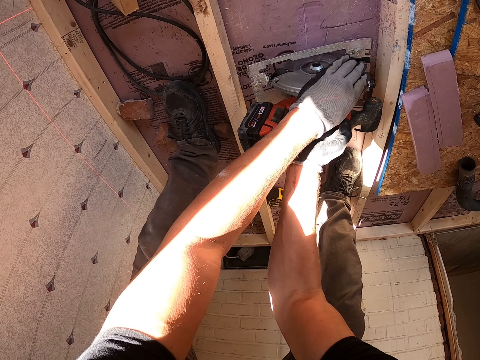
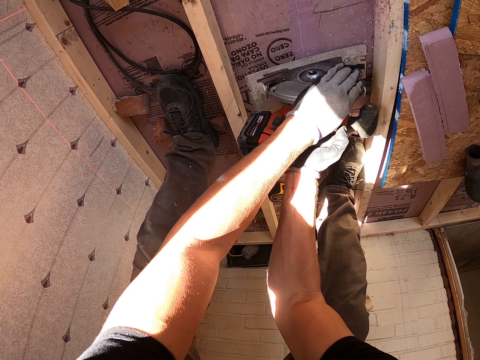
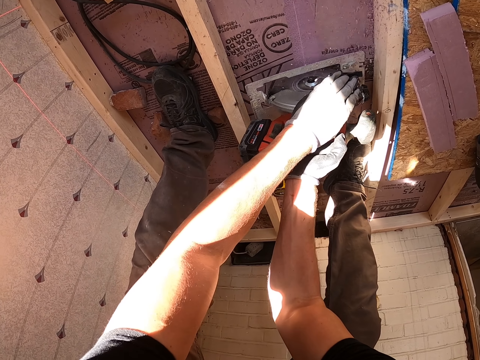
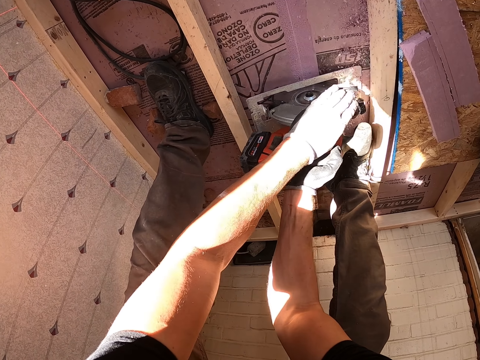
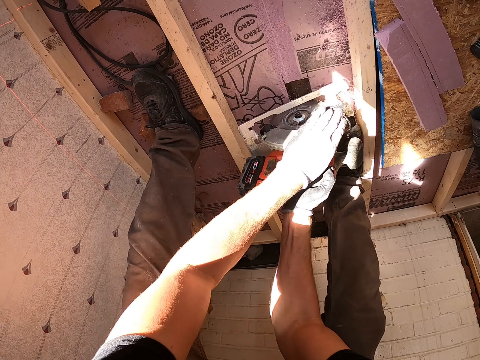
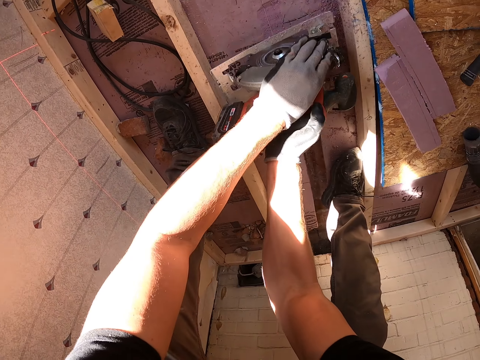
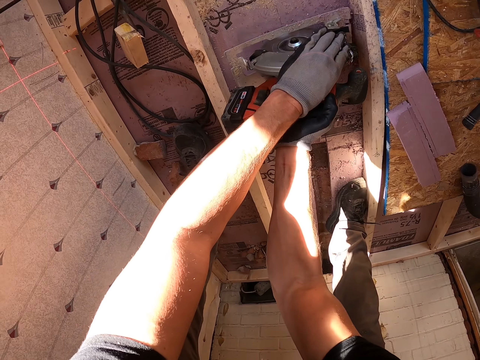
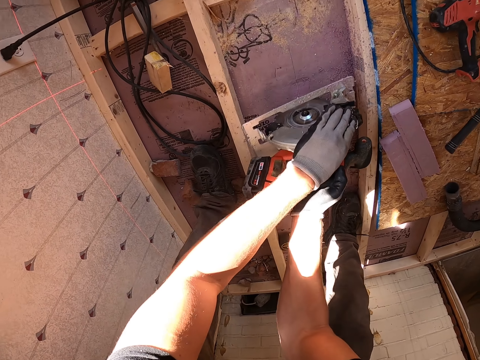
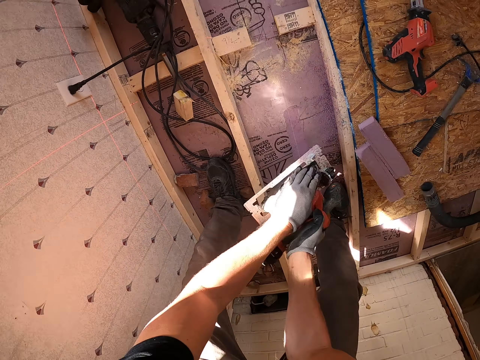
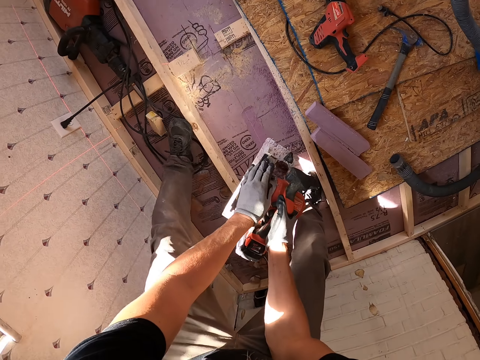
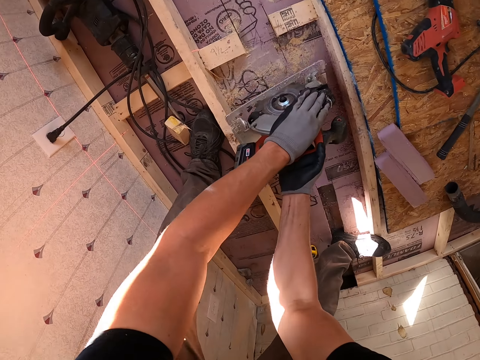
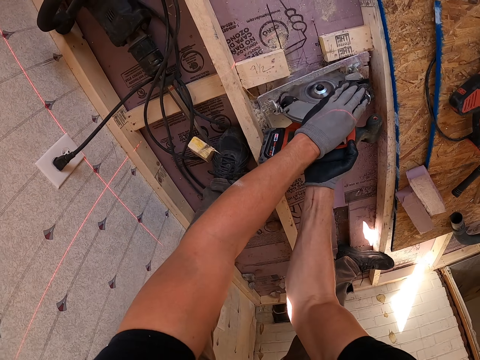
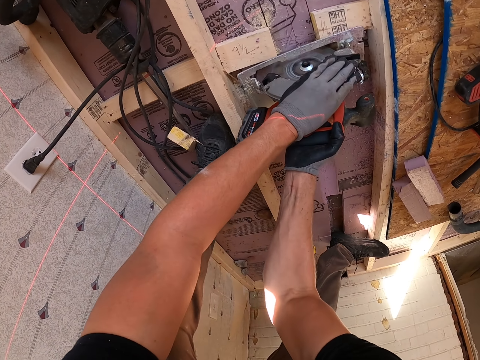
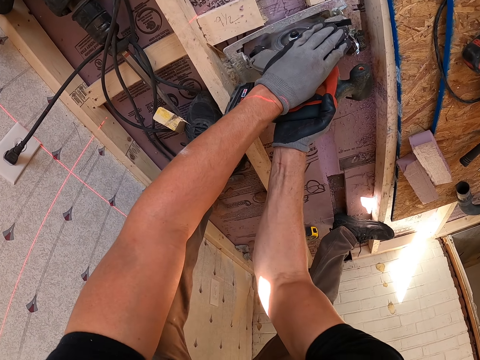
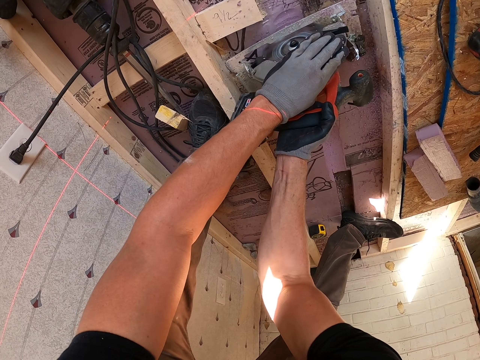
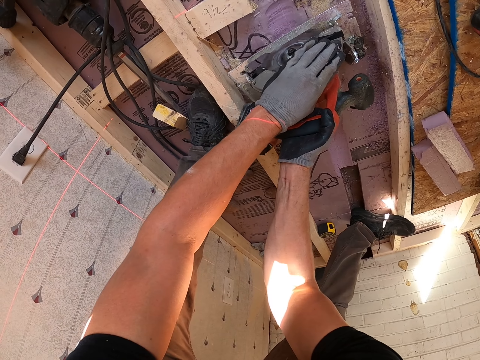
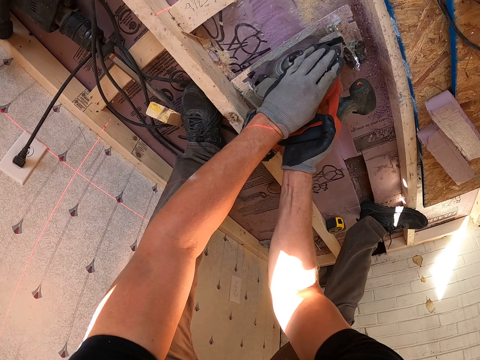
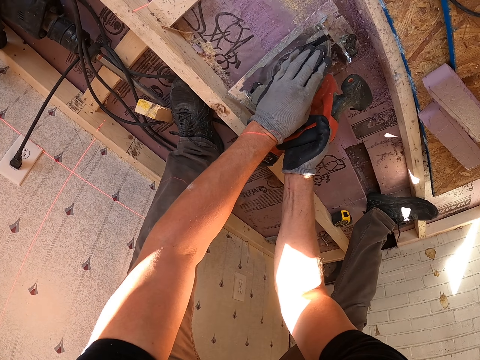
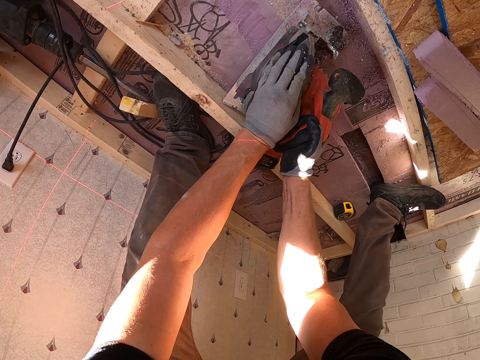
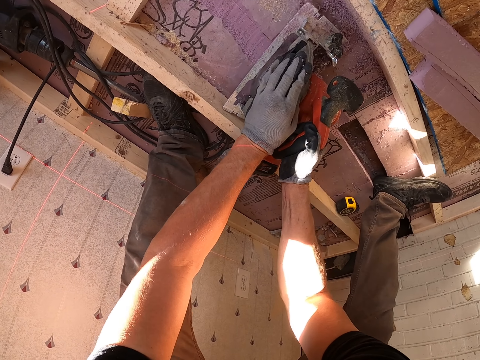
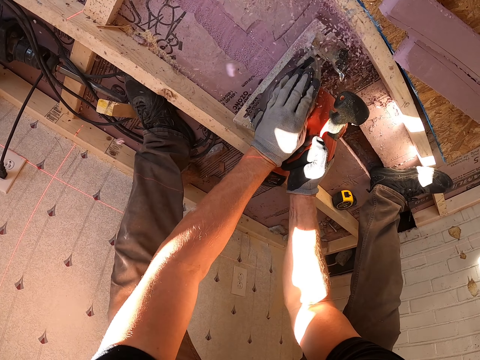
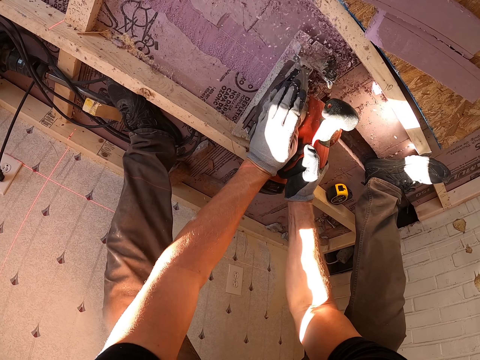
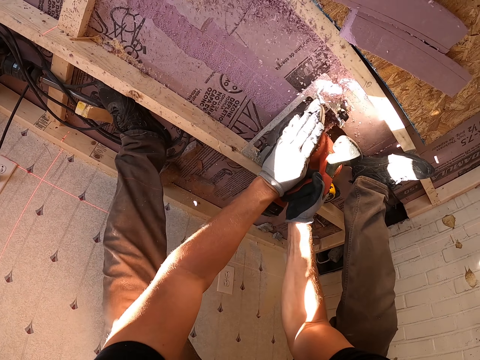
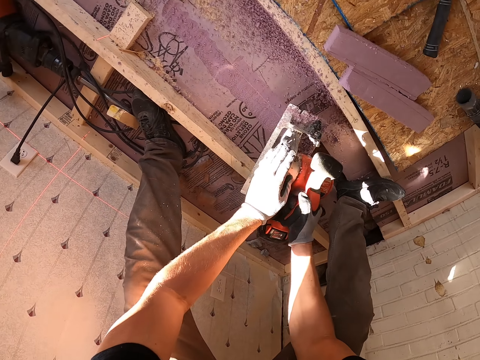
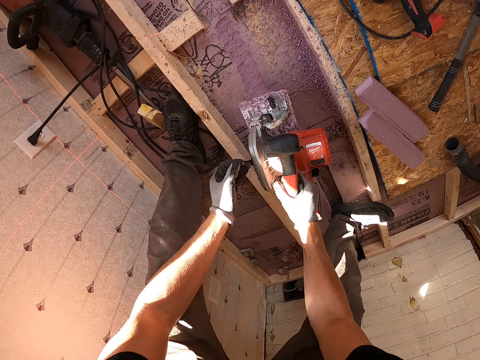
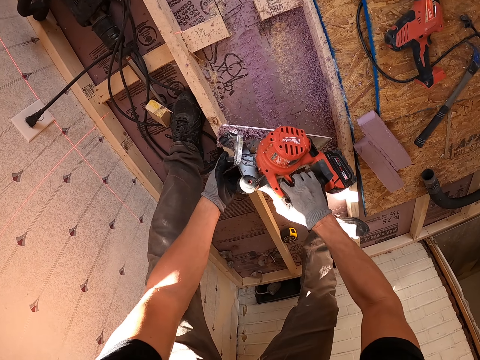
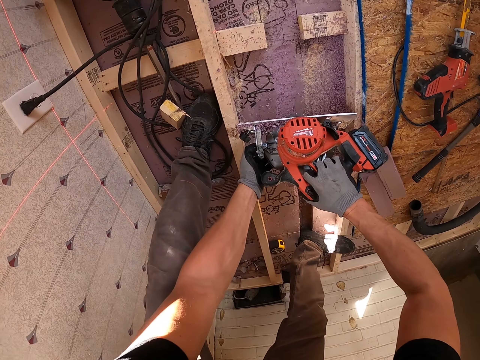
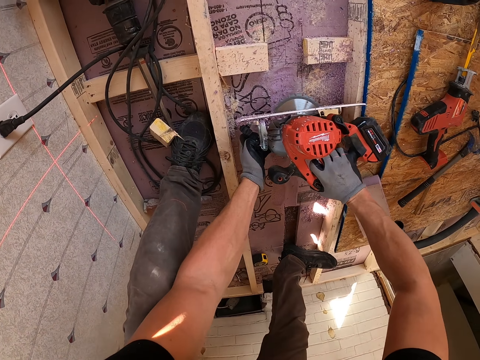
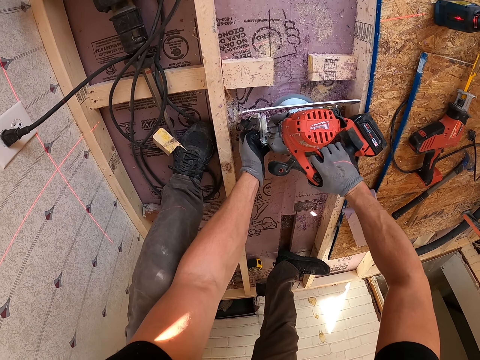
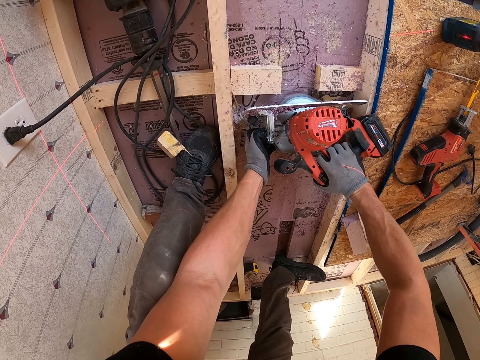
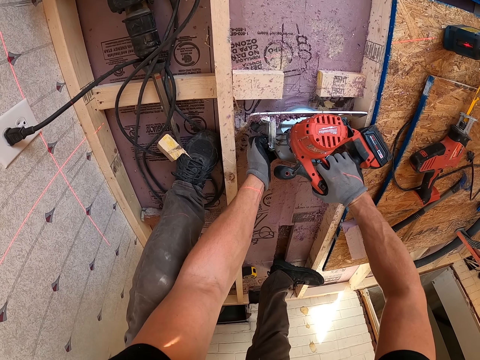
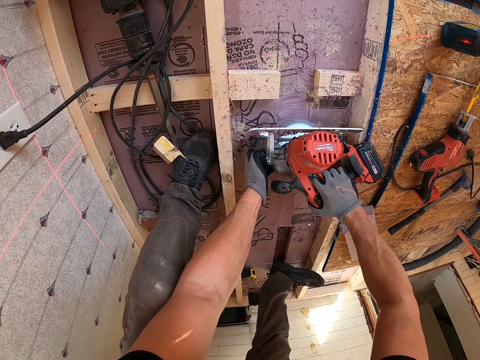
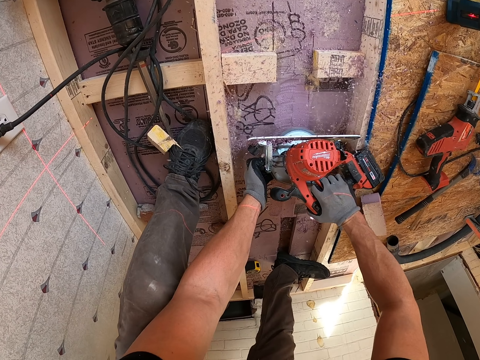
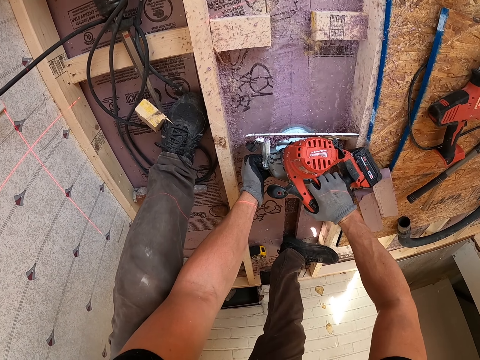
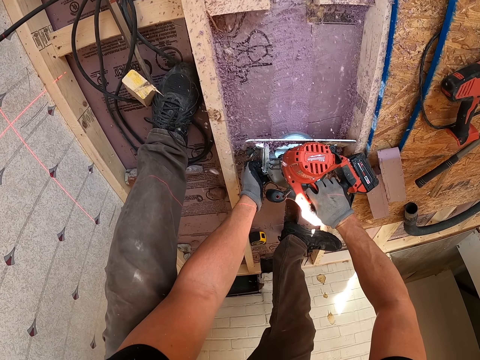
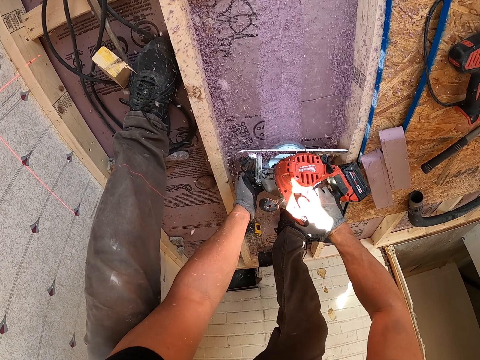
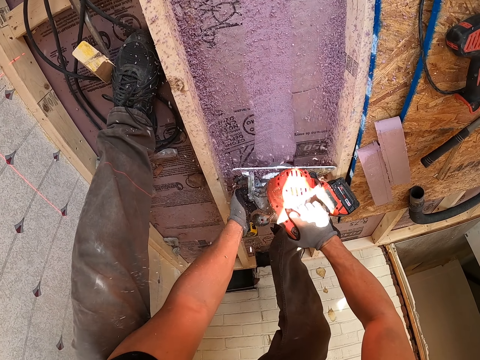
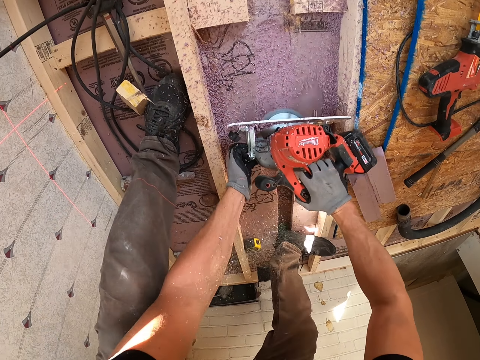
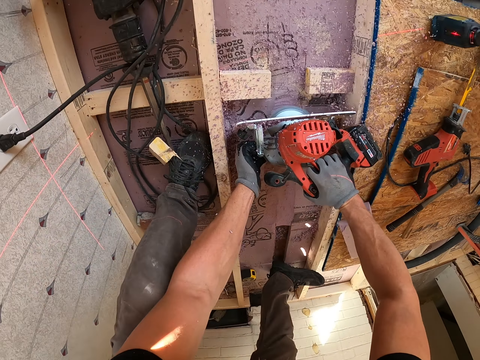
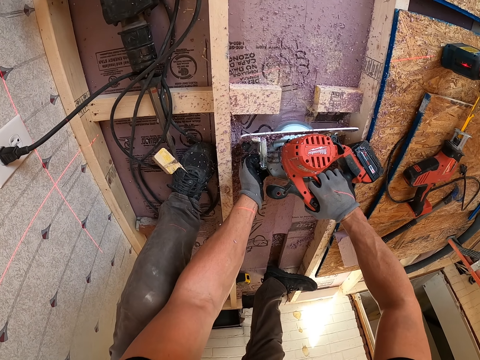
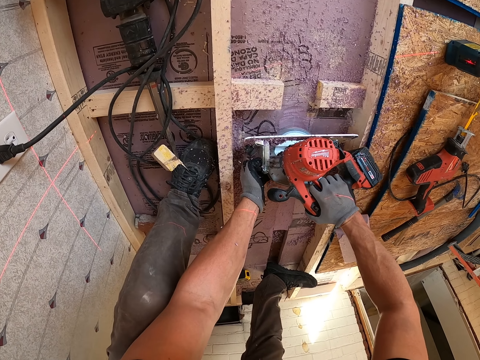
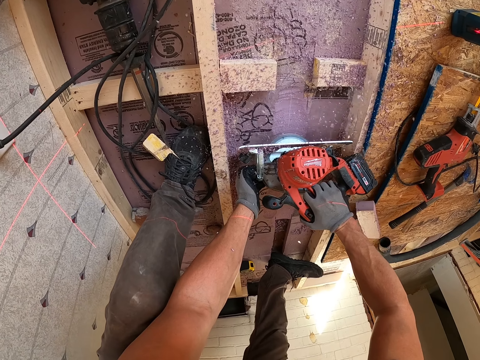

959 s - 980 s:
The camera wearer cuts the wood with the wood cutter. They cut the wood with the wood cutter again.

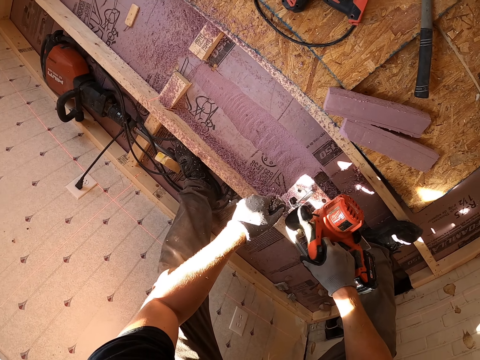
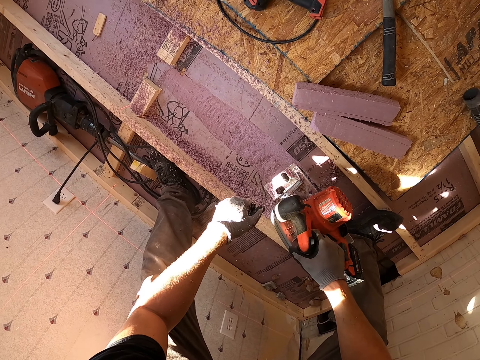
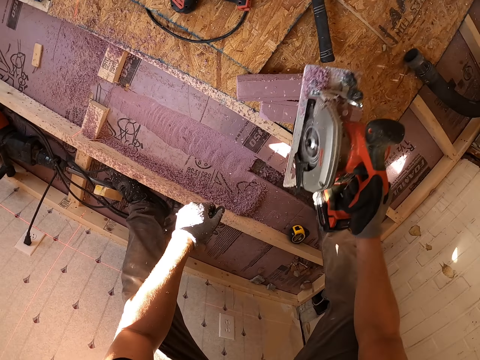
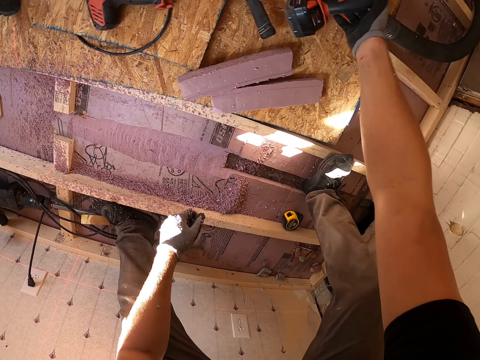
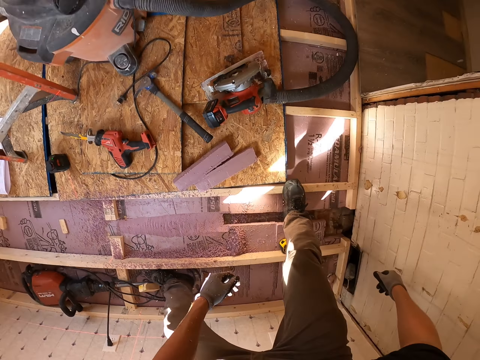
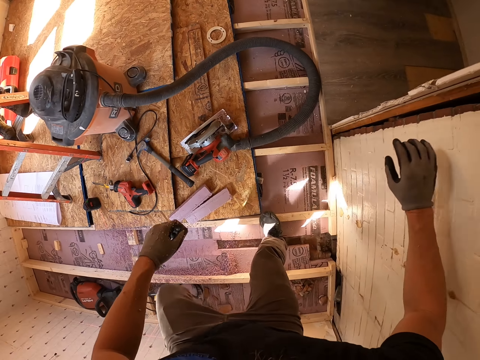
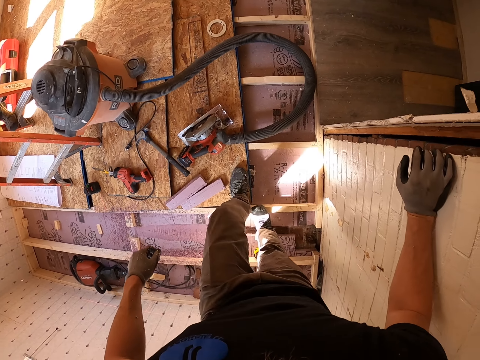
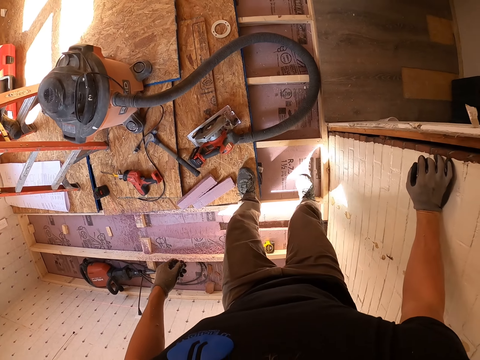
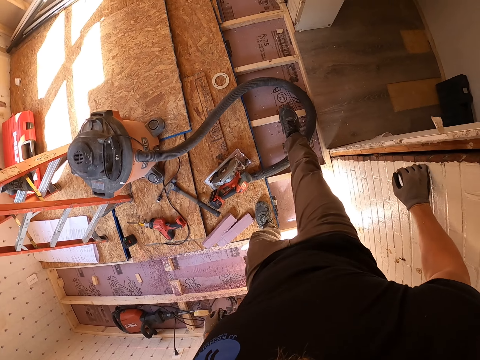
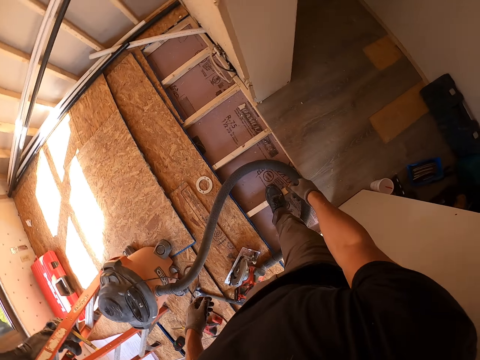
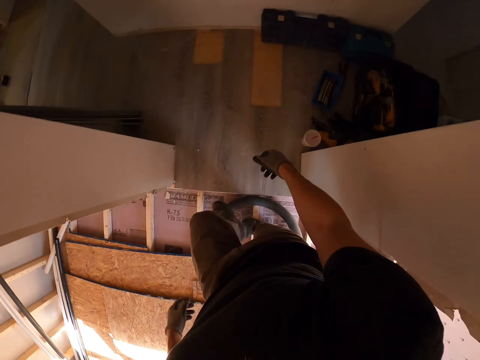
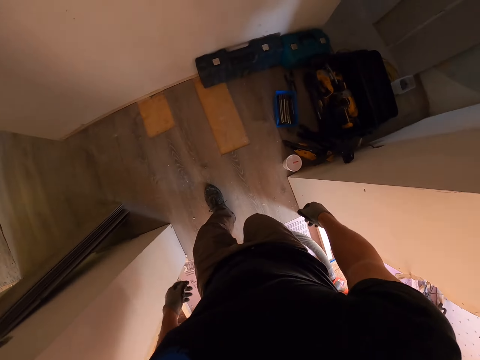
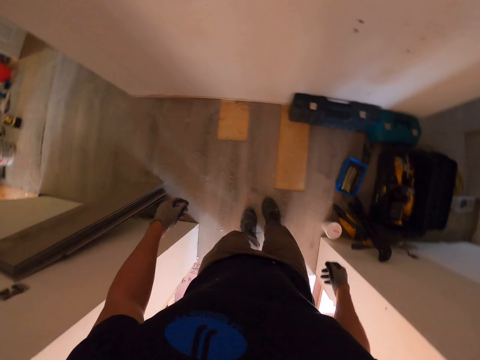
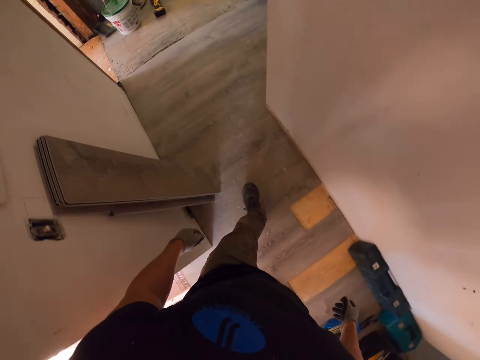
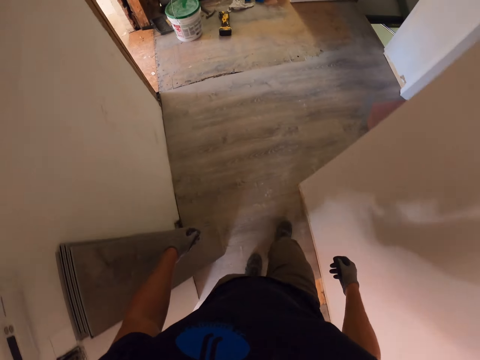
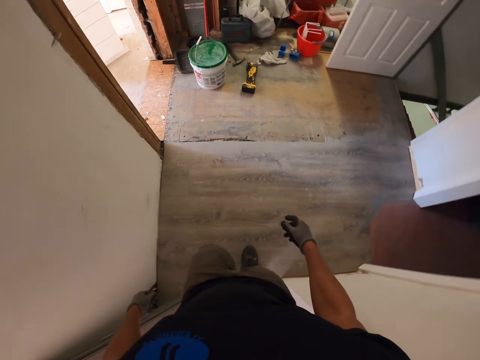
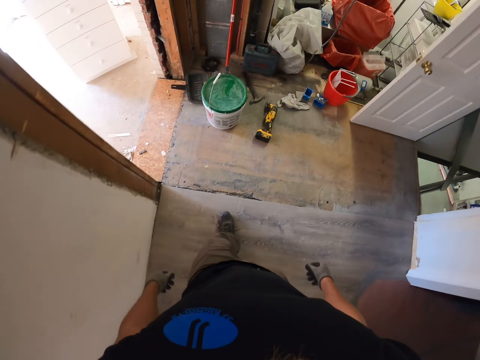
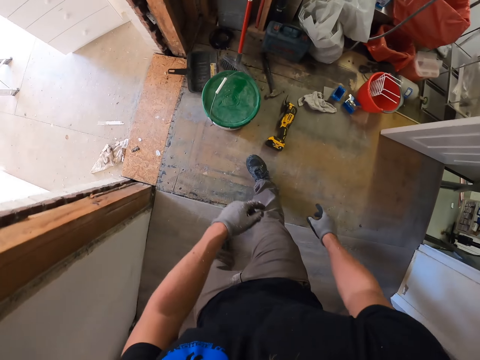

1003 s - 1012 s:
The camera wearer puts the wood cutter on the ground. They walk around the construction site. They walk around the house.
